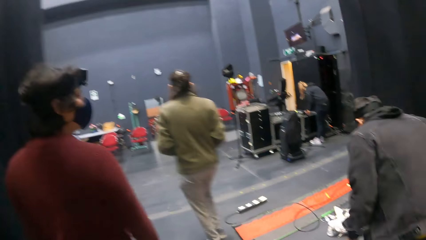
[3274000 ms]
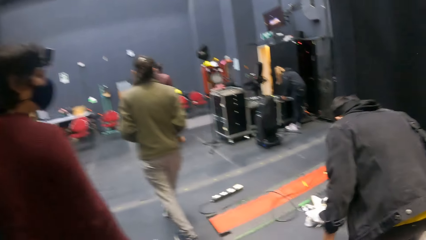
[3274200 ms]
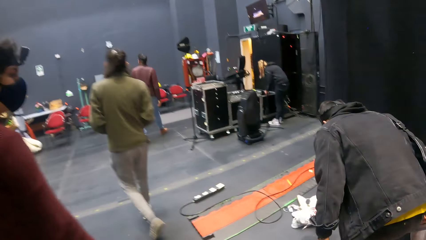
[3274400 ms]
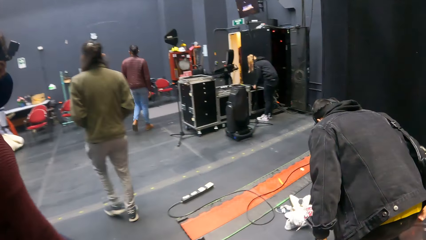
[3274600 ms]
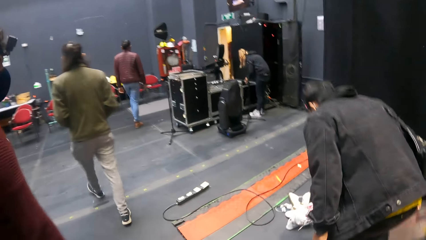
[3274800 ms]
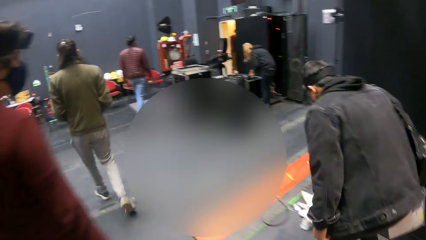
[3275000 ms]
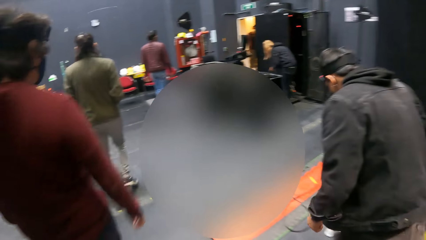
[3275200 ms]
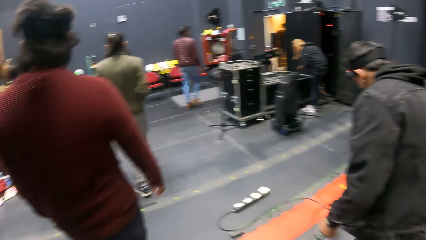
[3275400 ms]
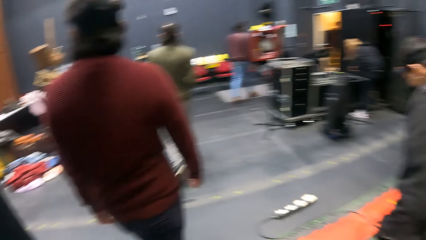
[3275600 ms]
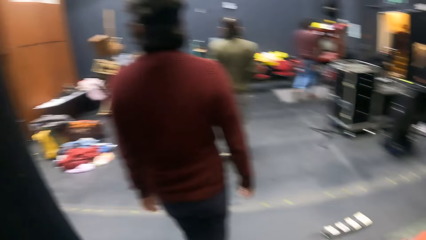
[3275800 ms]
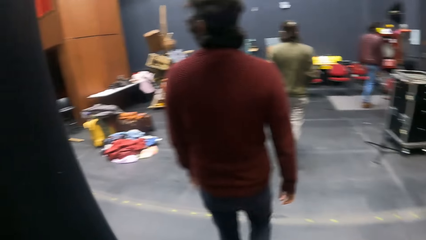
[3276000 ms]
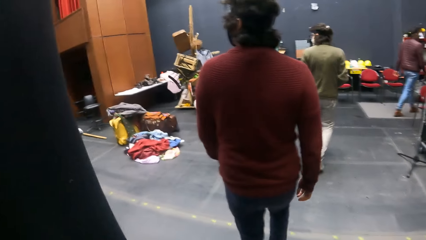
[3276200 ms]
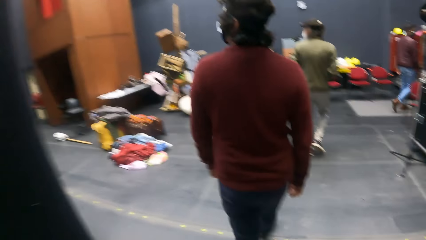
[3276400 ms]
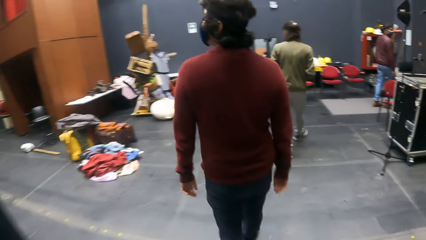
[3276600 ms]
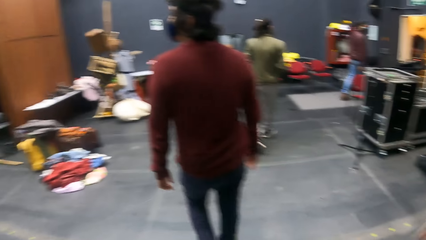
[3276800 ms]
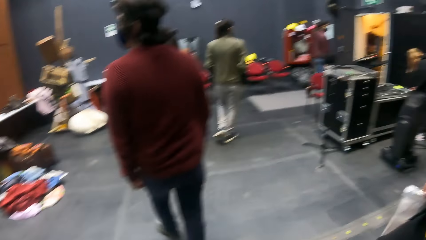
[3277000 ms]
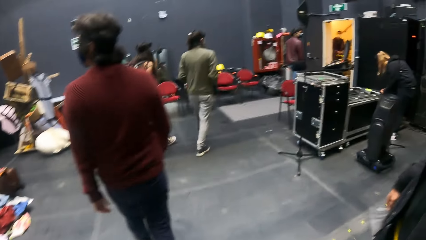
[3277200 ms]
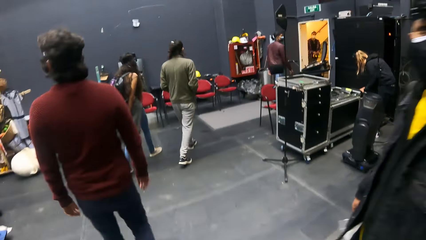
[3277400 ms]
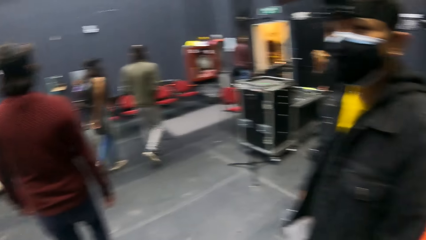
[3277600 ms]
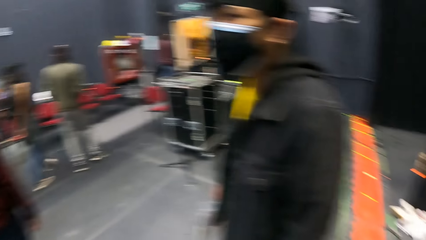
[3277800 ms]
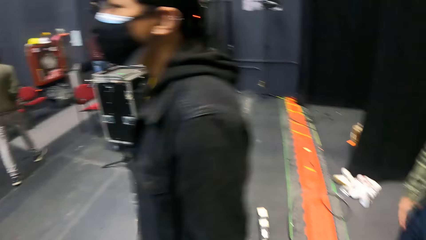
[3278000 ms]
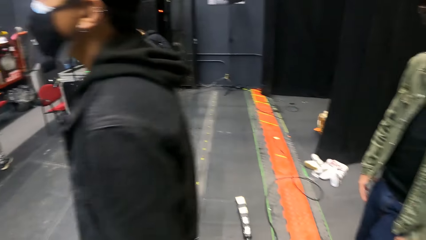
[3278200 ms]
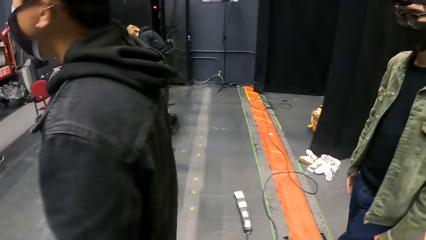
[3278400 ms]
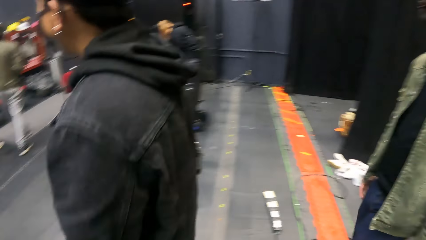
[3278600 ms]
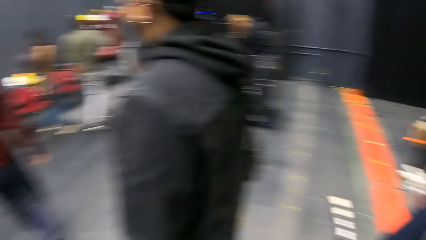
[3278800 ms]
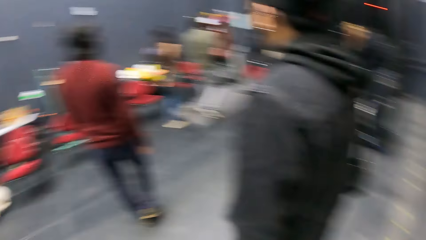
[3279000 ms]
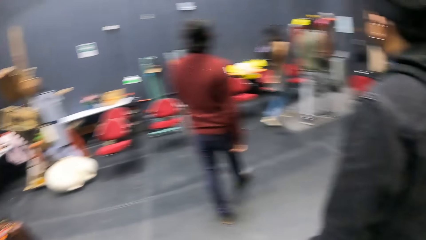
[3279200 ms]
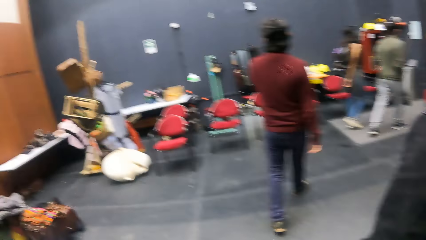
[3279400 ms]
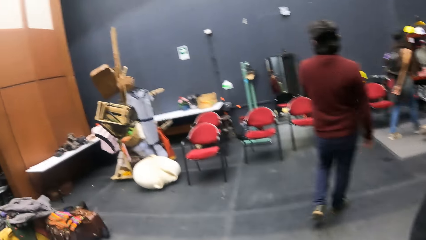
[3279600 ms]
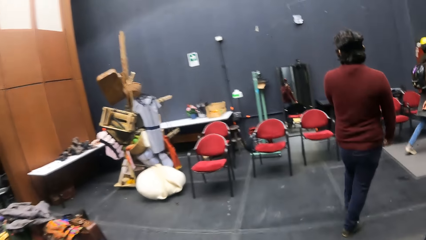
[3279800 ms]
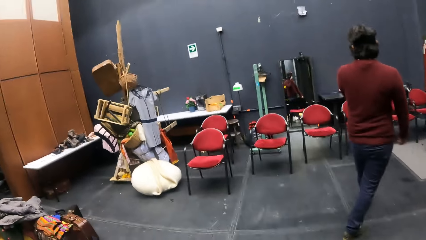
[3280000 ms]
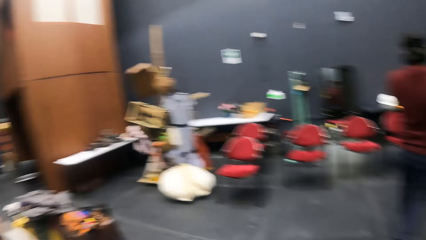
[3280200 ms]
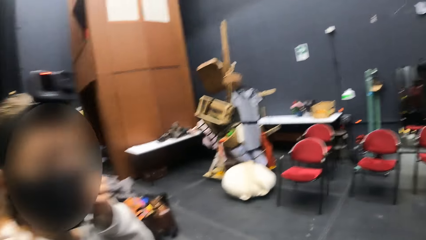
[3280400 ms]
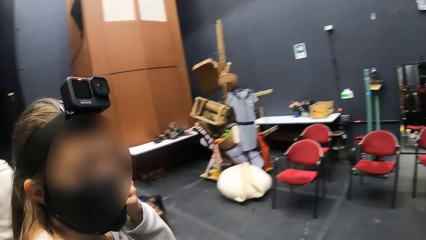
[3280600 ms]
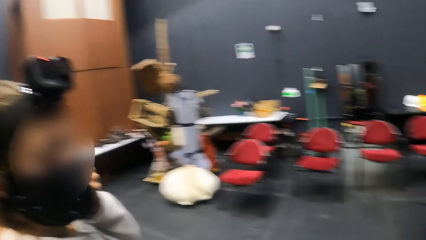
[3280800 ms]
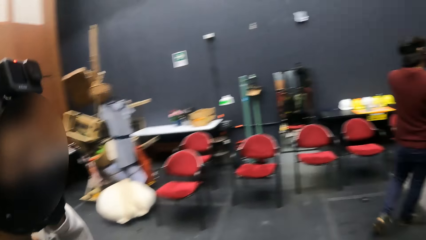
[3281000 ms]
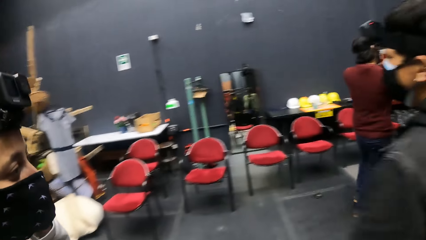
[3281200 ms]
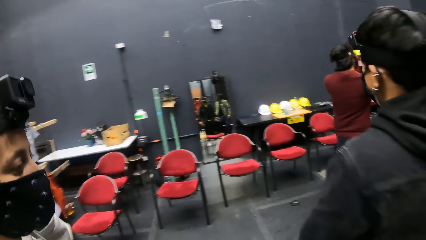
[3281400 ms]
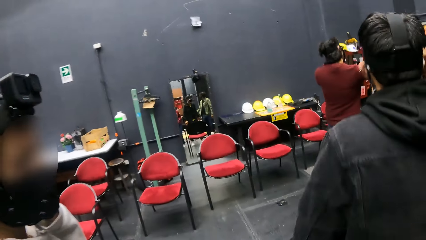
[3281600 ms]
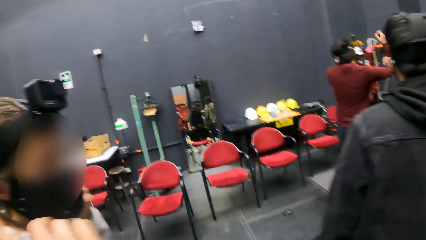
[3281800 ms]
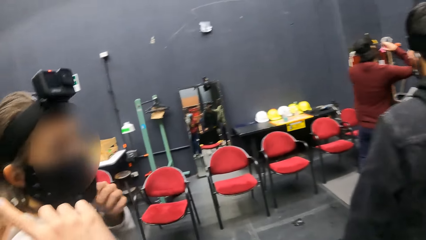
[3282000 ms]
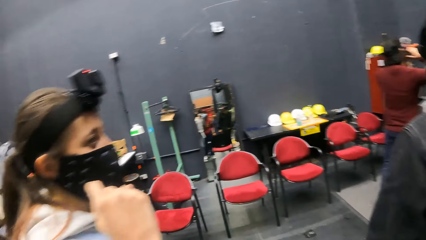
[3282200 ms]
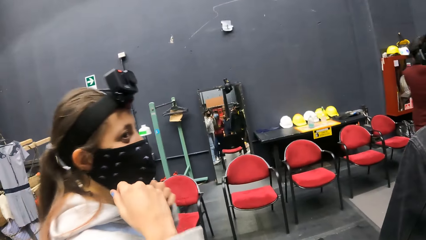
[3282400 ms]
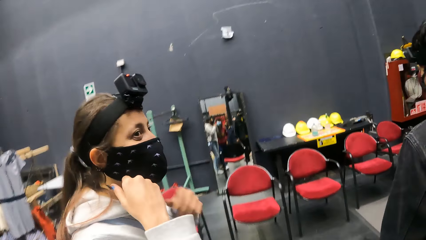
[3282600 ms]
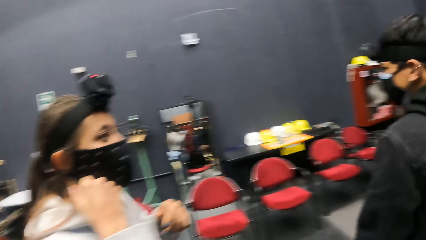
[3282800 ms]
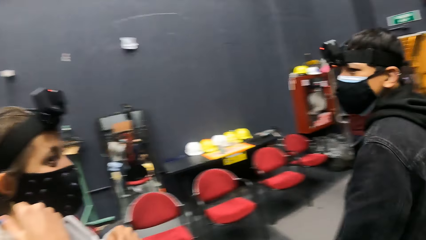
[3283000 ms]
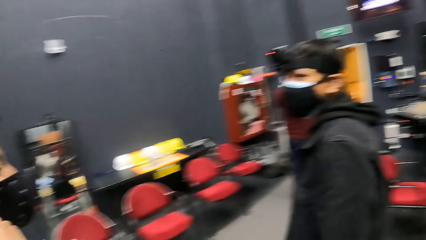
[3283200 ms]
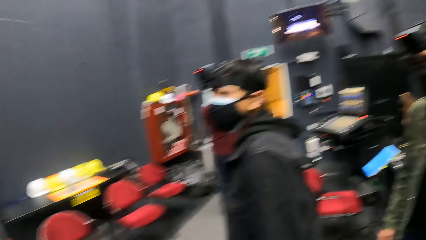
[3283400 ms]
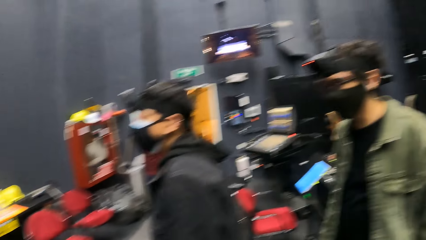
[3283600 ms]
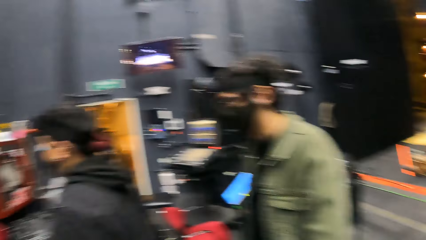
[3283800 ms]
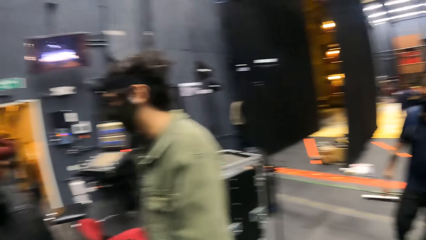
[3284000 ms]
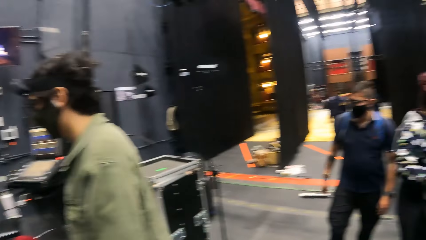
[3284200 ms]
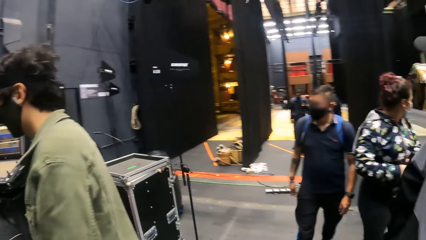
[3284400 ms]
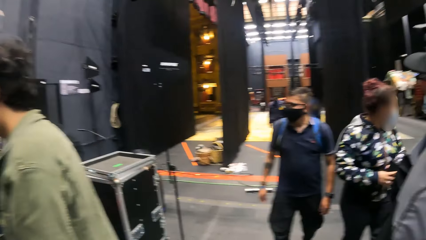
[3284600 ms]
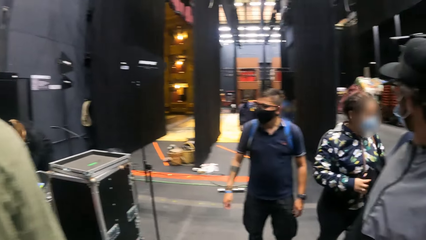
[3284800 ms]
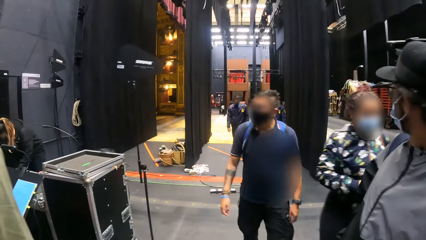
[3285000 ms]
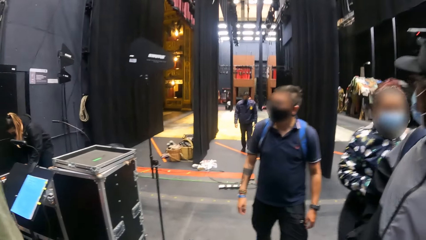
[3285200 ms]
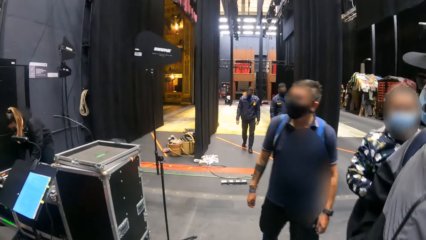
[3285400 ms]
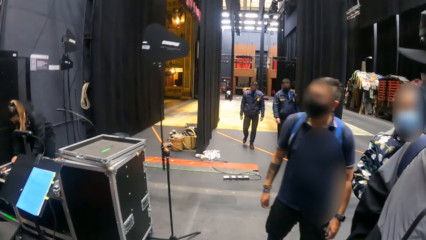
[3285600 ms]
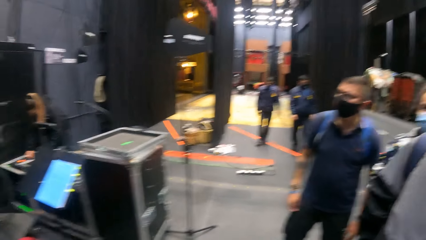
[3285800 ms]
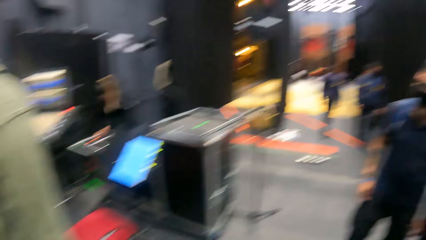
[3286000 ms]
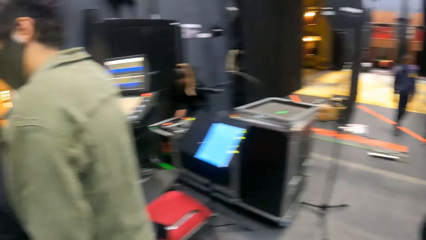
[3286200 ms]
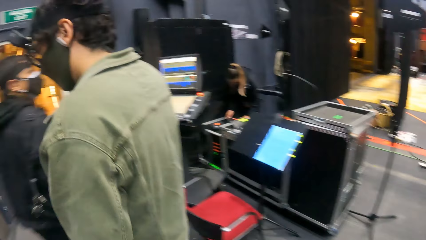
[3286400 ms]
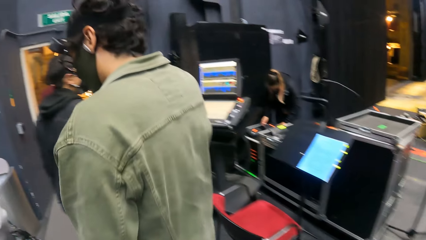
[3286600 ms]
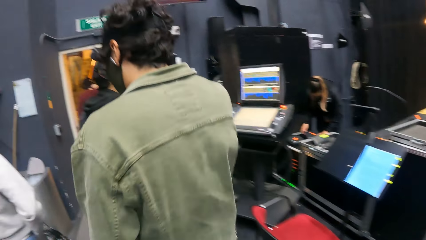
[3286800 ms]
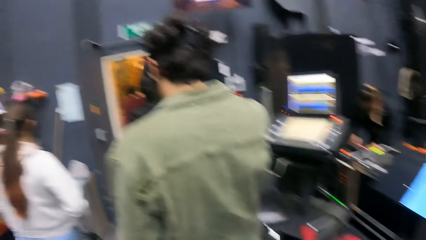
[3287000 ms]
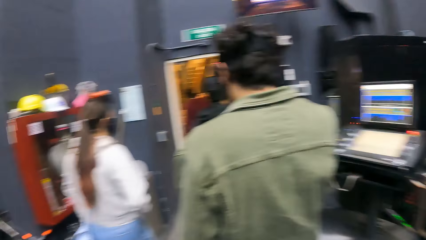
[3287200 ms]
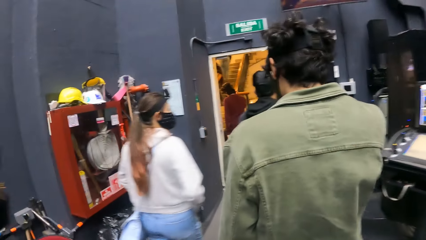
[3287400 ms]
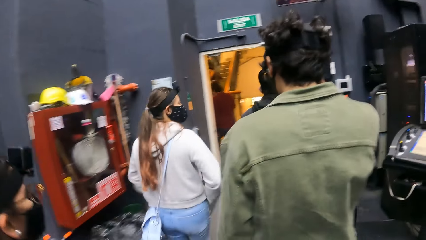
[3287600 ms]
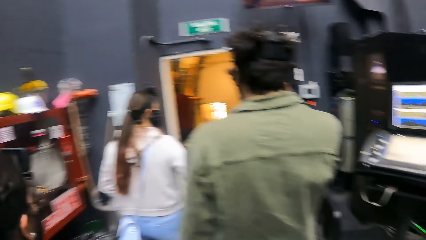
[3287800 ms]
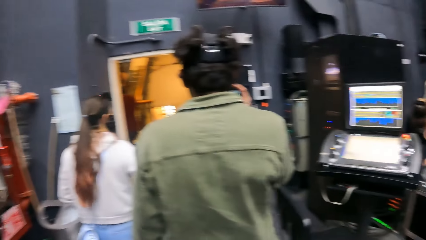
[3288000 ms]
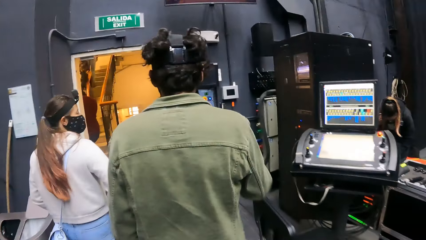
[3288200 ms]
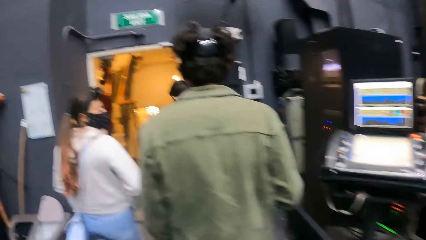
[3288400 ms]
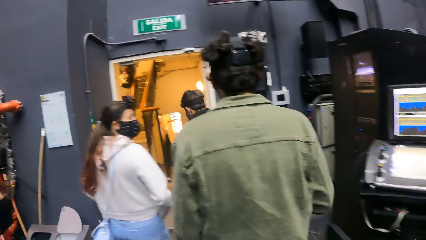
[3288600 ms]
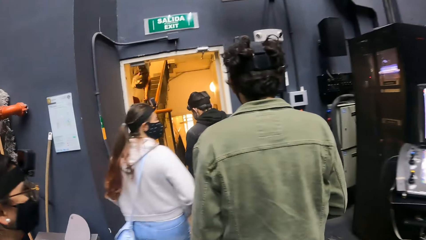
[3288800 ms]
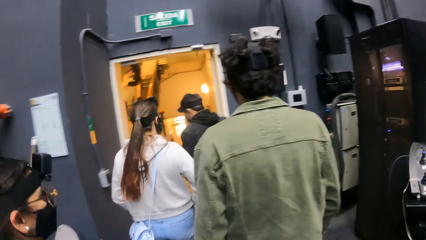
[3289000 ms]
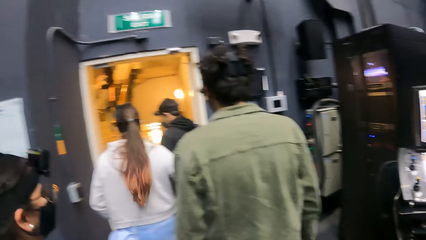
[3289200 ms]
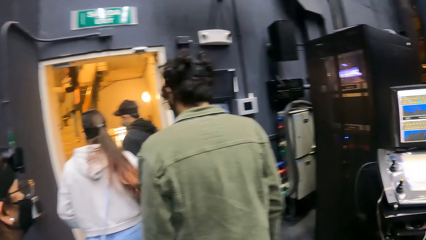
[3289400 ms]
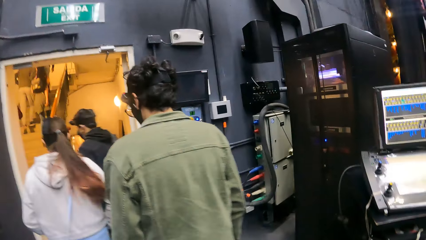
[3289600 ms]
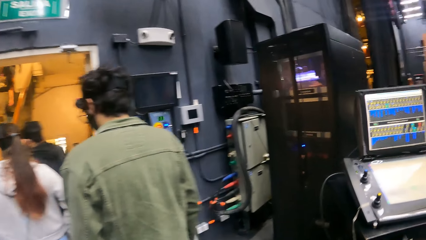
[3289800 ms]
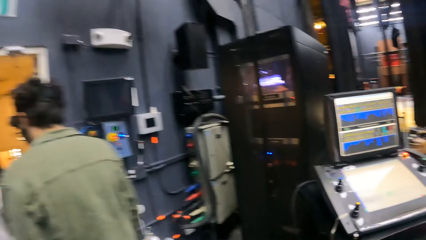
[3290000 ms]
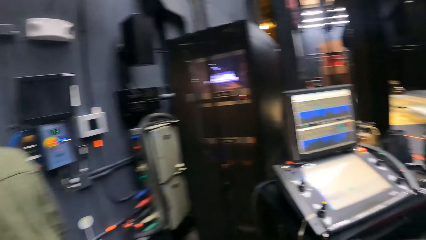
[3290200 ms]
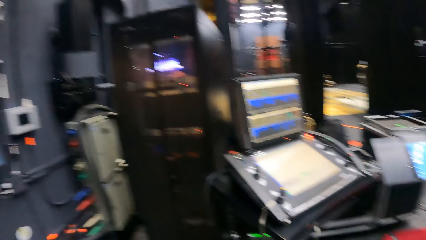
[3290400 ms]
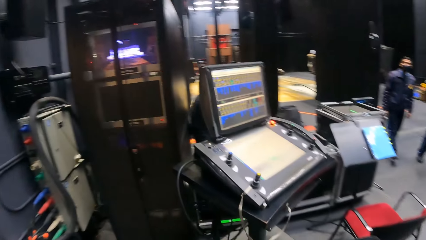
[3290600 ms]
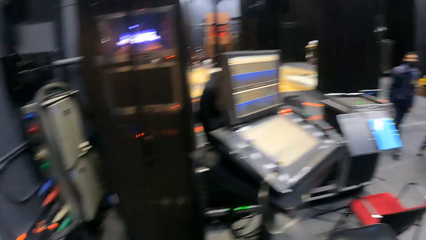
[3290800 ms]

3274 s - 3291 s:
A man bends a little. Another man walks around. The first man walks around. A woman adjusts her facemask with her hands. Another woman walks around.
